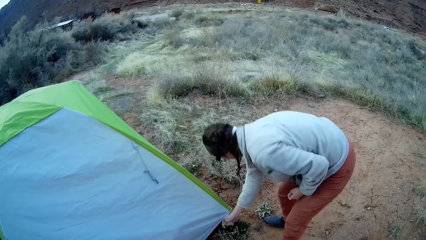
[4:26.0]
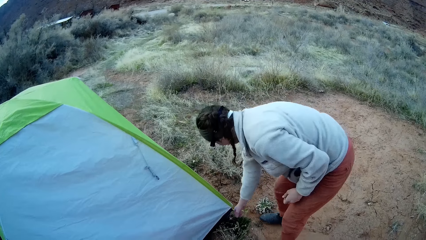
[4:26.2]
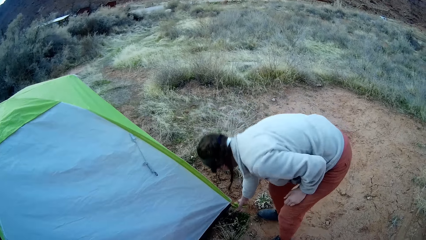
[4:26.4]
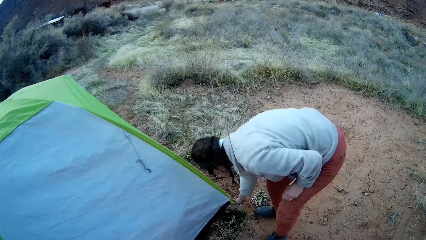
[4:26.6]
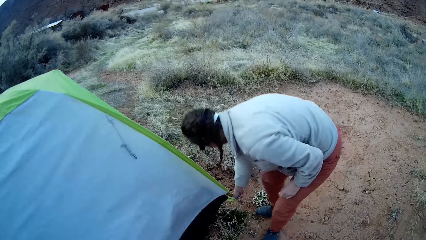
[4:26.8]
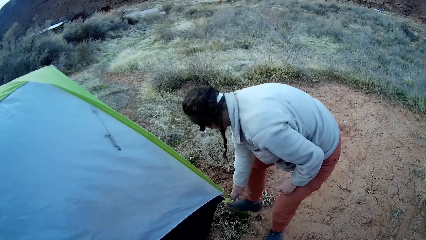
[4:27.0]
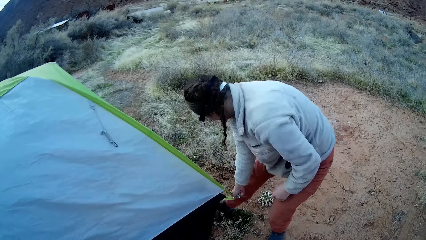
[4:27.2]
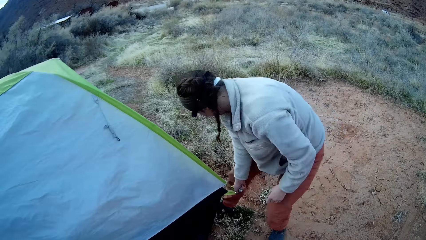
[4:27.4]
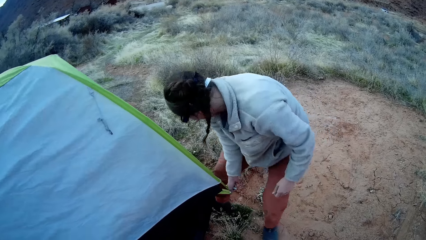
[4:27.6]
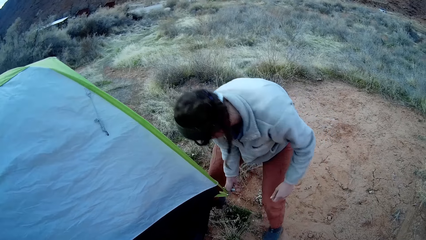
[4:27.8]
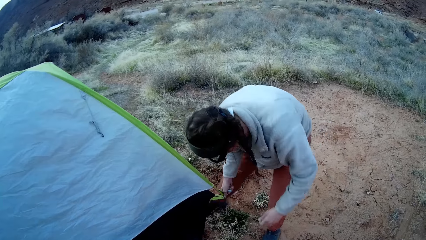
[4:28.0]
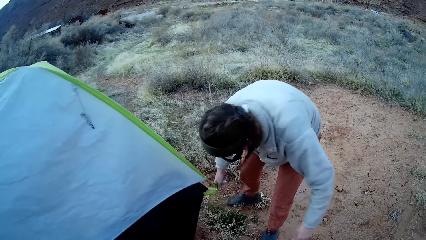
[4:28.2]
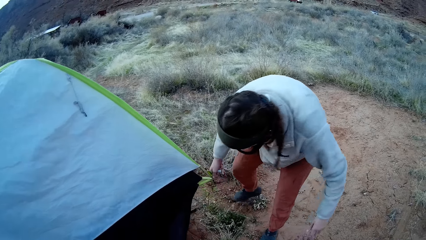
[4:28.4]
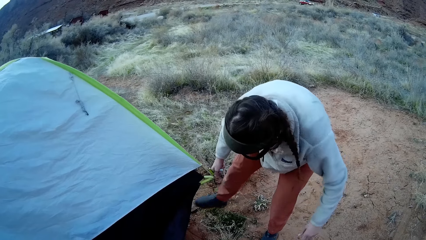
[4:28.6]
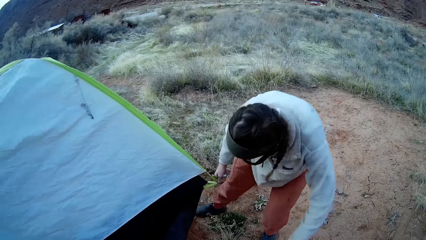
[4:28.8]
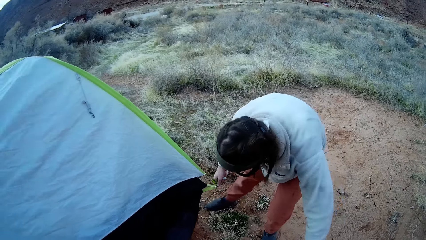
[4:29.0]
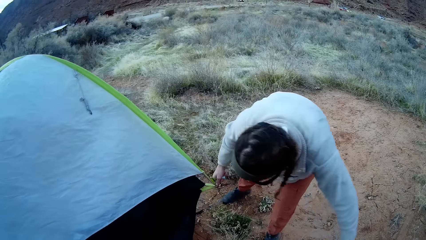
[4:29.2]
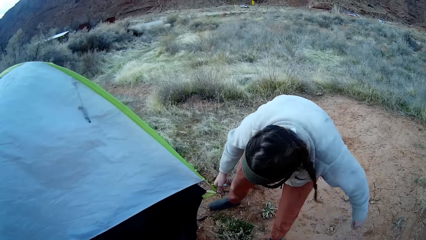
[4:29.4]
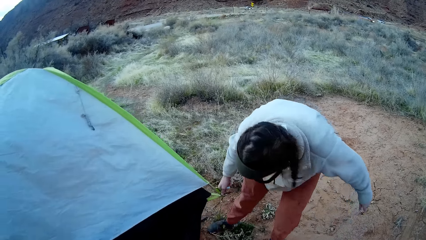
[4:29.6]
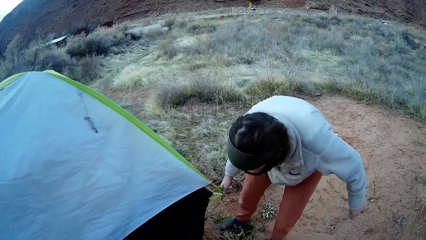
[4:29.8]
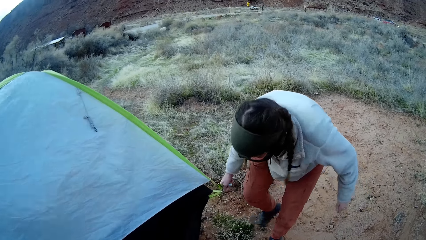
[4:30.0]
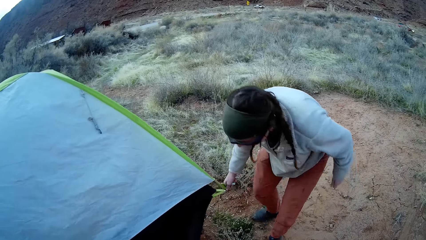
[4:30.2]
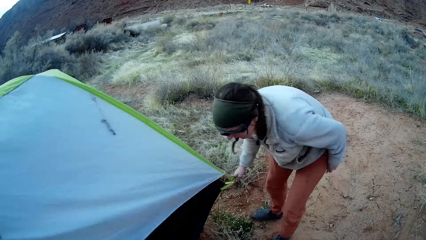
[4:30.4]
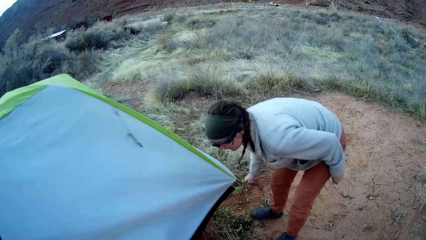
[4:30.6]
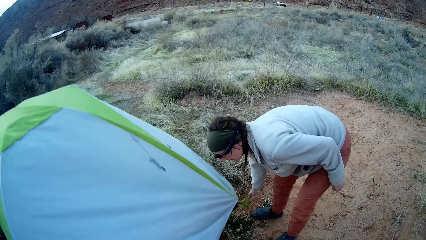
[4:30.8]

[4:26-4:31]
A person lifts the tent and levels the ground.

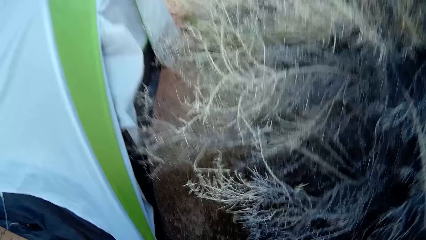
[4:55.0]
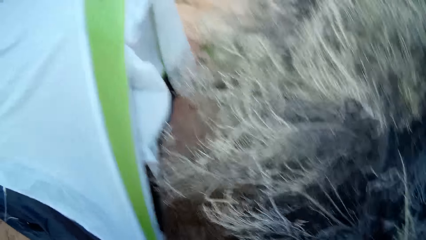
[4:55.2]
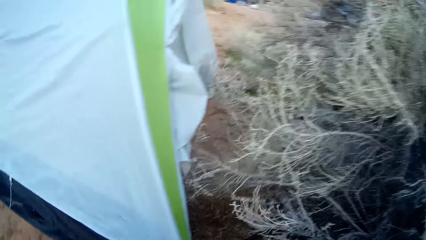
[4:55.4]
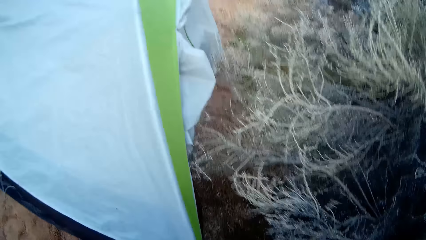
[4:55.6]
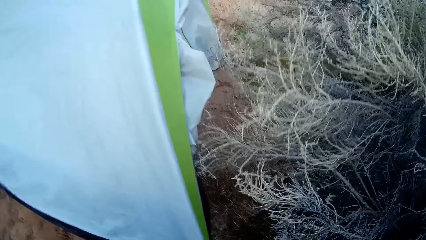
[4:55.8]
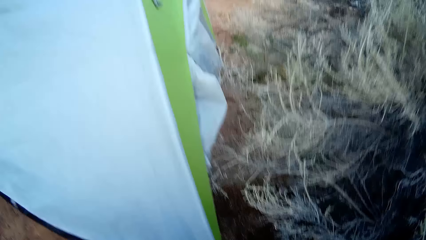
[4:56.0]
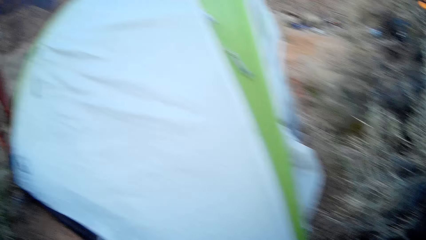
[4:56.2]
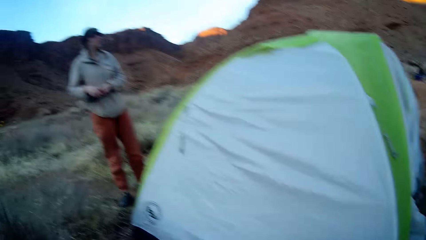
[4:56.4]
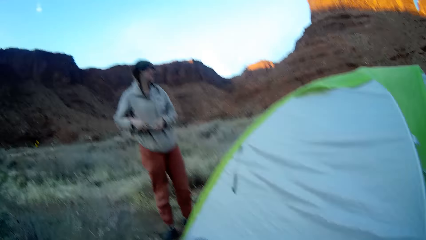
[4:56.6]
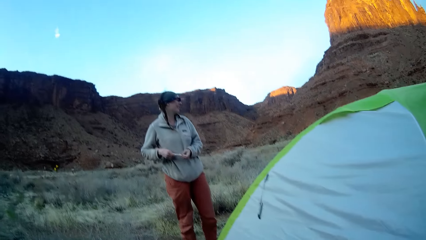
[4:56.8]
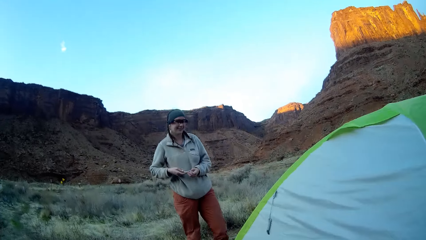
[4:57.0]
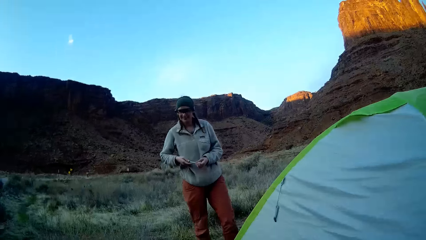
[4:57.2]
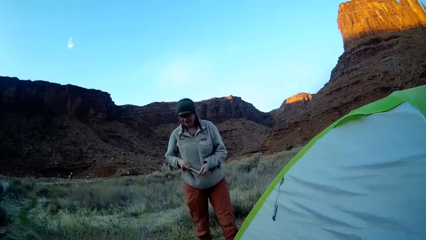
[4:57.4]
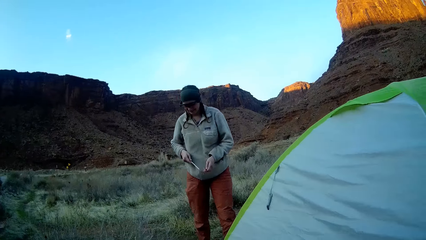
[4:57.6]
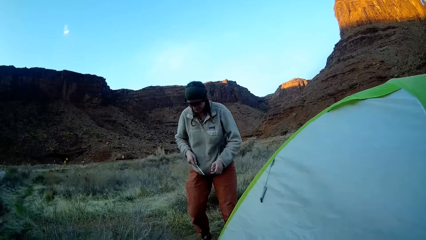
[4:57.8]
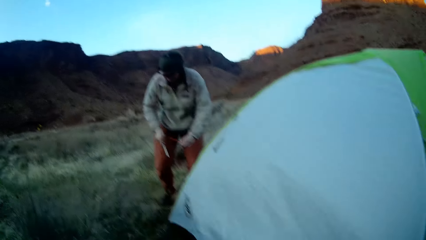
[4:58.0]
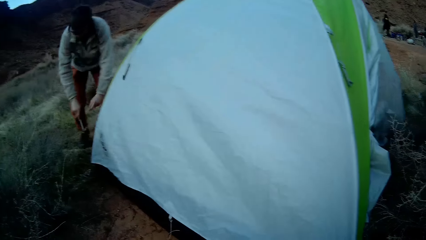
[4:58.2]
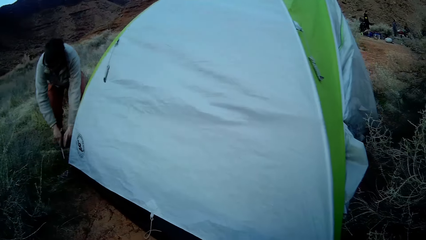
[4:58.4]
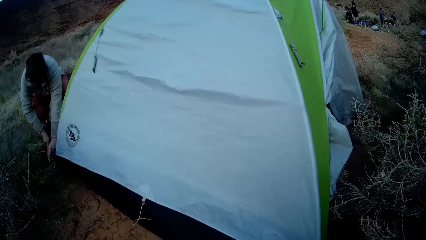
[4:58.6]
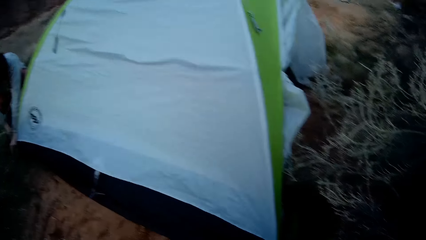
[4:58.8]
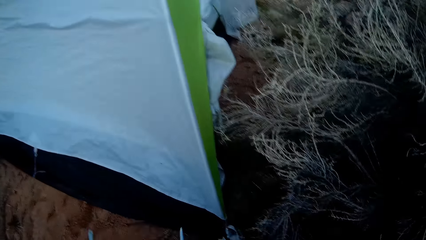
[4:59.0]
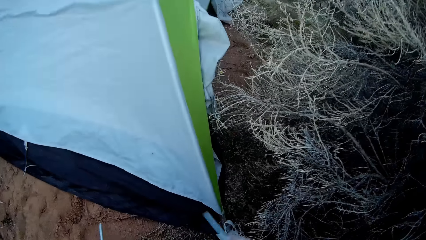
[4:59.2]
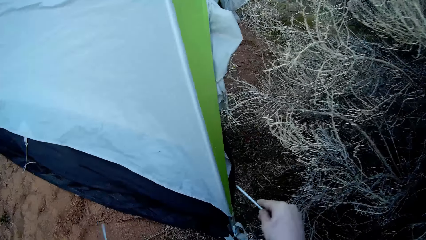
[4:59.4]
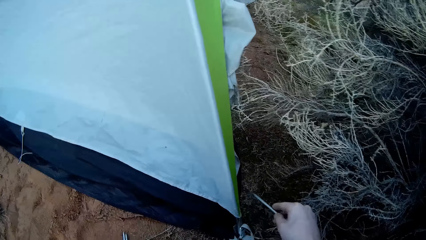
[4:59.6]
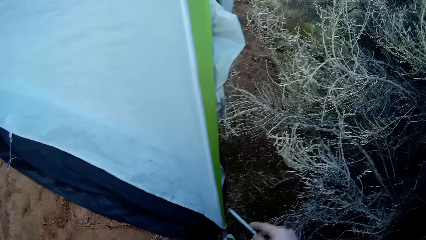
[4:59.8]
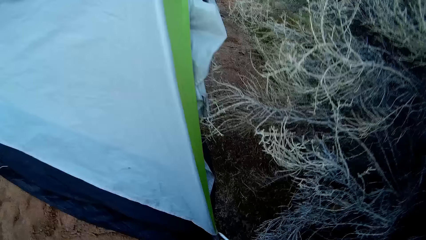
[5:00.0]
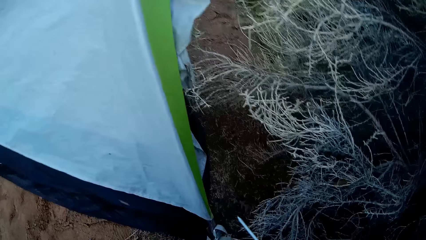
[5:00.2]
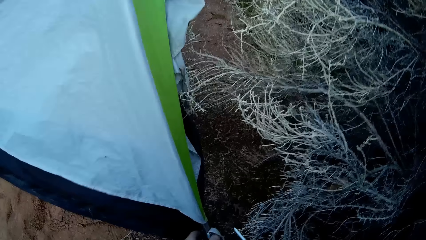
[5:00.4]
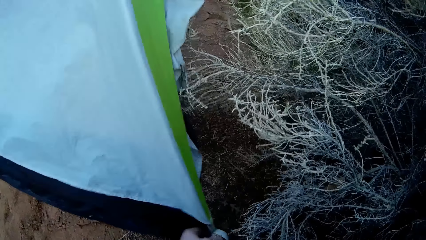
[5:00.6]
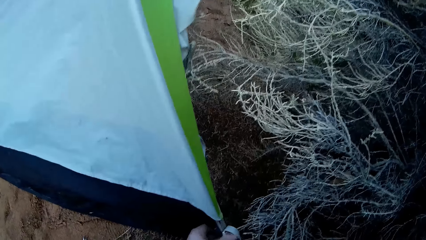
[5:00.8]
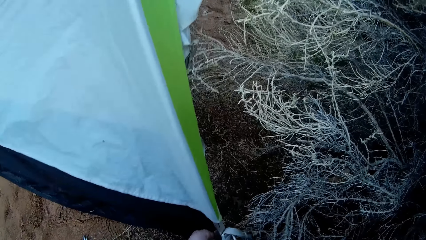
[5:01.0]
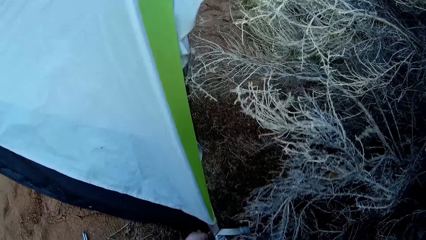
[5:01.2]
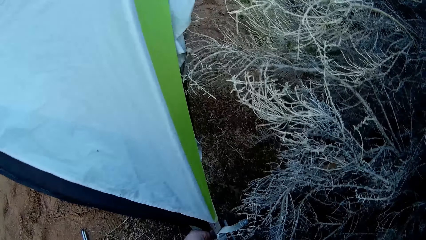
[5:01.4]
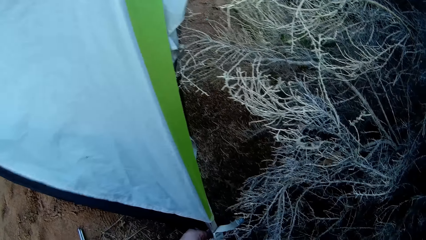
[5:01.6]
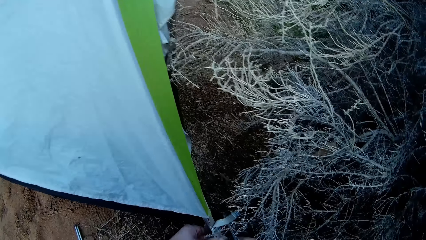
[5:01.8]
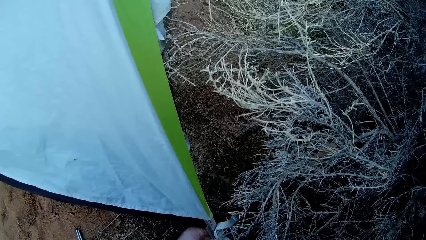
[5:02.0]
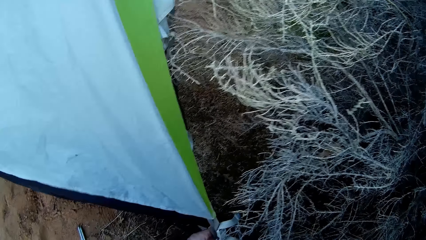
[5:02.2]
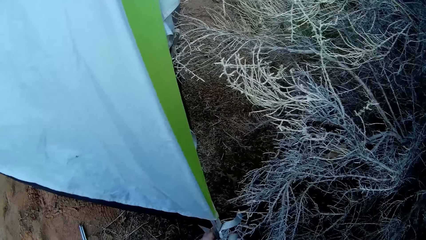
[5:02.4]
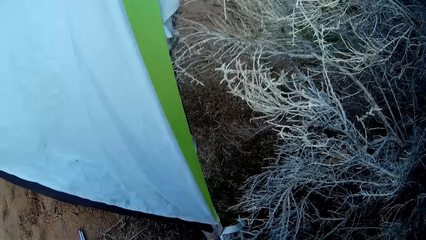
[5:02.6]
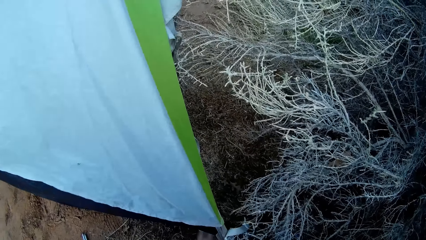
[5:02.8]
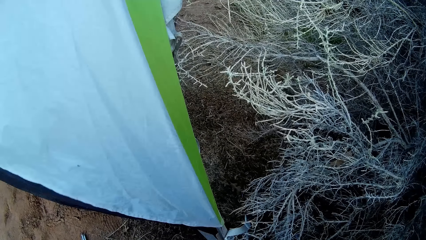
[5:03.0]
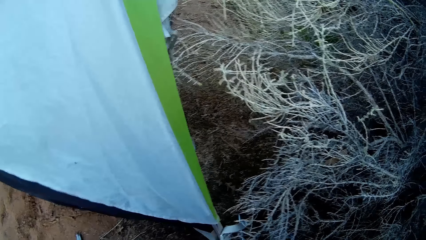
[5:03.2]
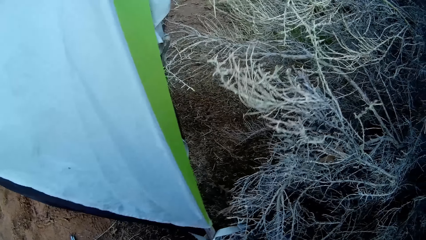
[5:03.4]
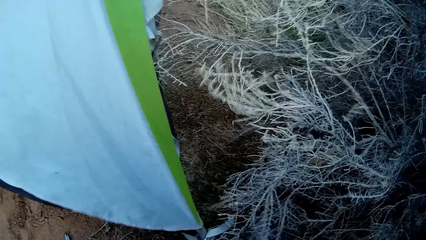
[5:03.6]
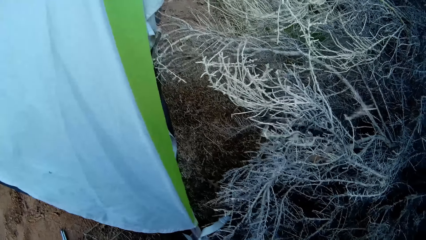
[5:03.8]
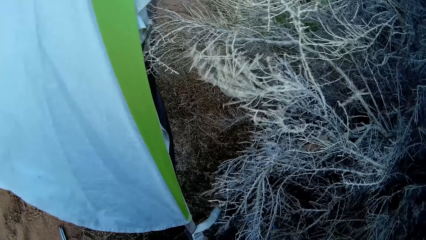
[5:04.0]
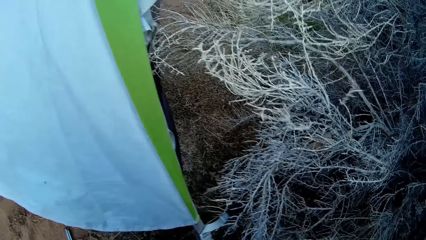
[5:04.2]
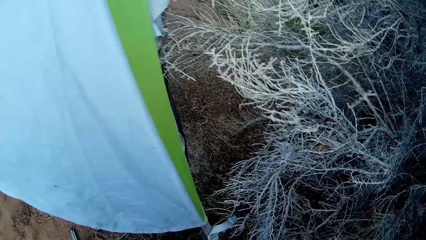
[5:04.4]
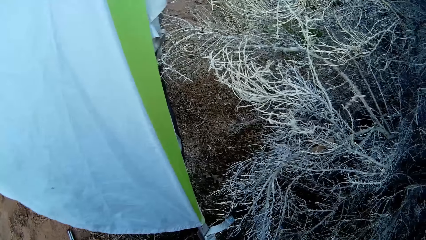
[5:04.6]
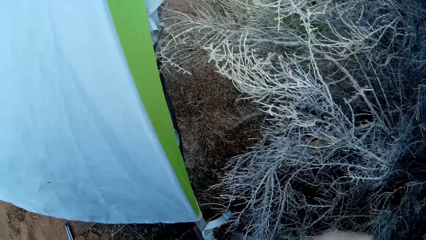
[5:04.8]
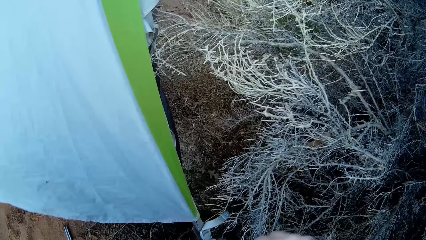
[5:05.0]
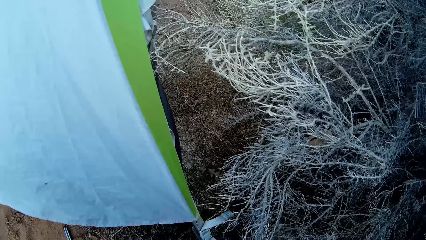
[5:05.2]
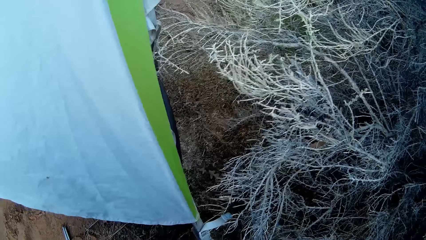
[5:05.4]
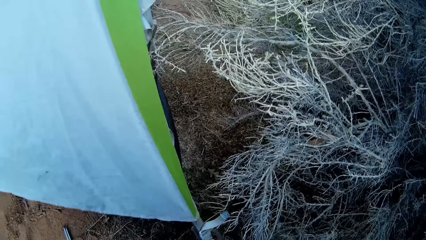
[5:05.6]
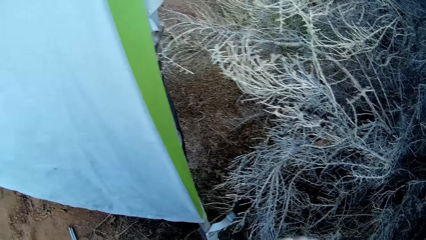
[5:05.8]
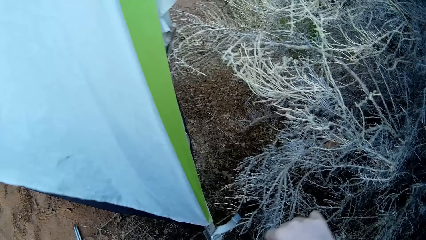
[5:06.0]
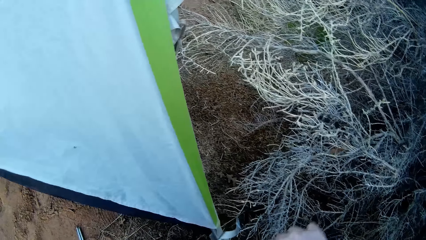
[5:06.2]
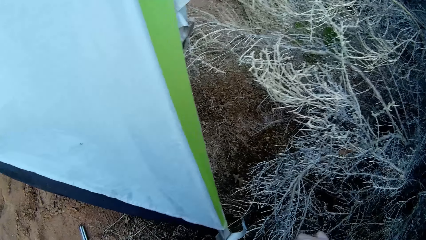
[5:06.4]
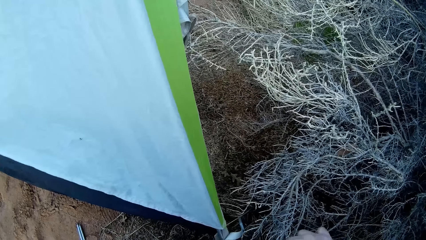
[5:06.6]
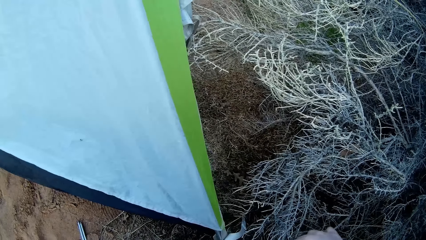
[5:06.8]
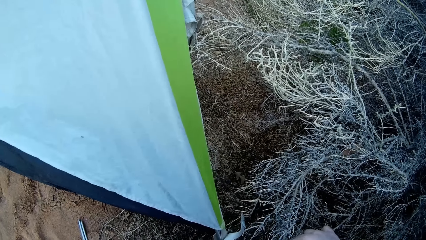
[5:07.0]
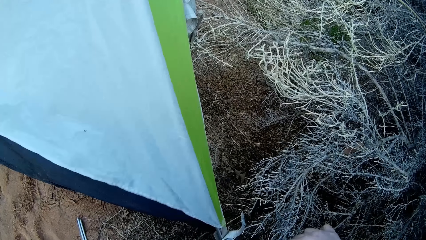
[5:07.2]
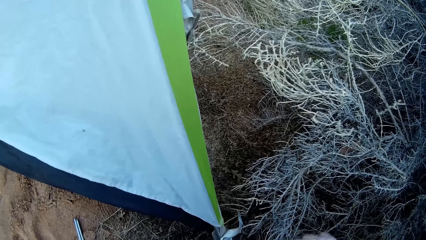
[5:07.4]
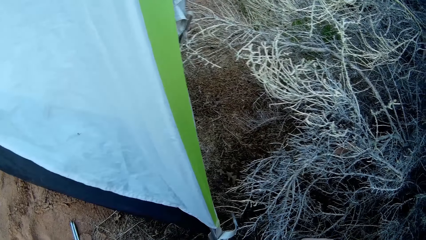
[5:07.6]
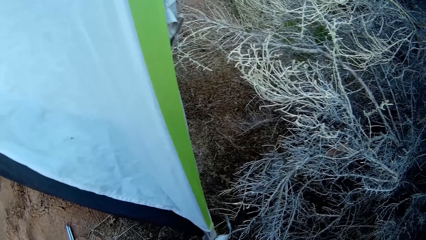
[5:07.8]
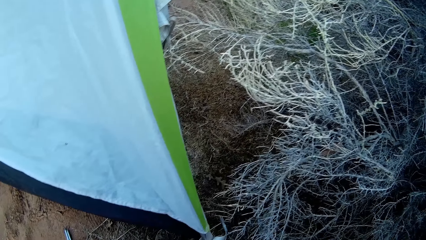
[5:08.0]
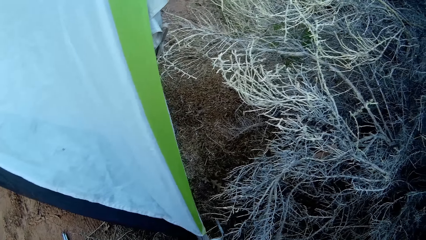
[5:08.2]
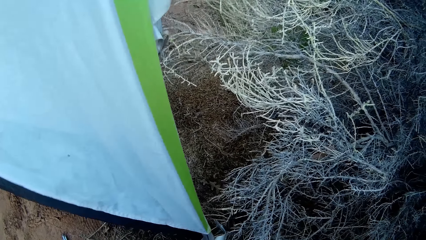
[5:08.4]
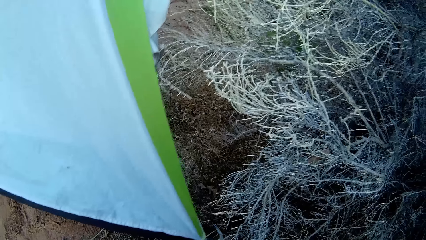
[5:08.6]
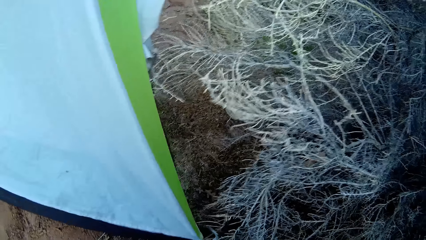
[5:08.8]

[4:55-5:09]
A lady stands. The camera wearer looks at the lady. The lady fixes the tent stand. The camera wearer fixes the tent on the ground.
